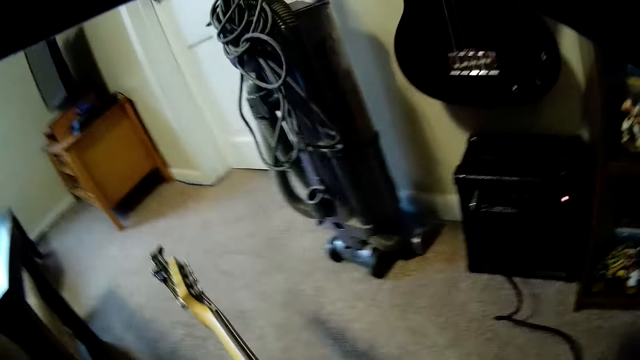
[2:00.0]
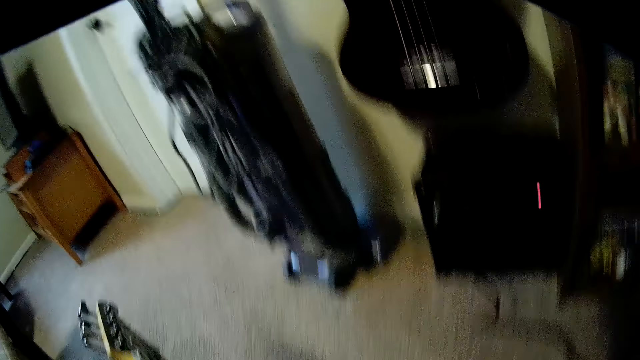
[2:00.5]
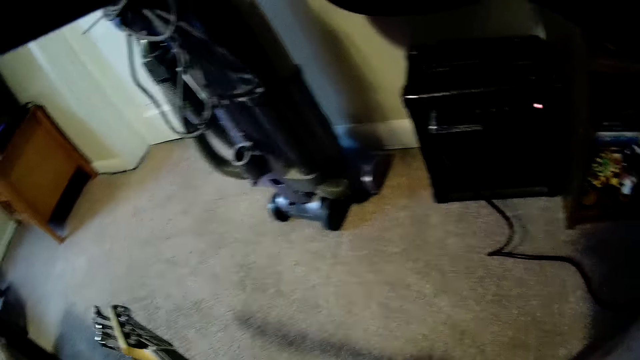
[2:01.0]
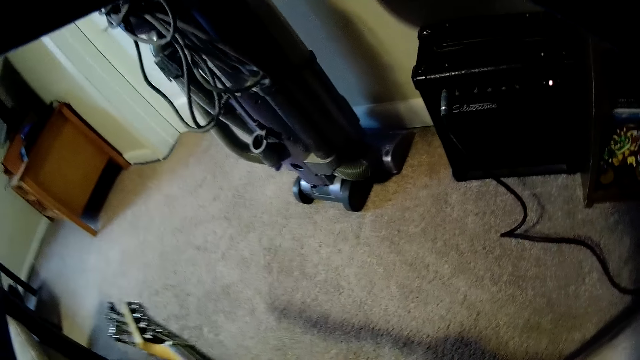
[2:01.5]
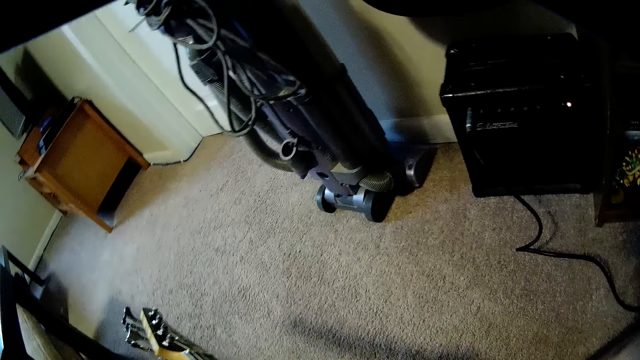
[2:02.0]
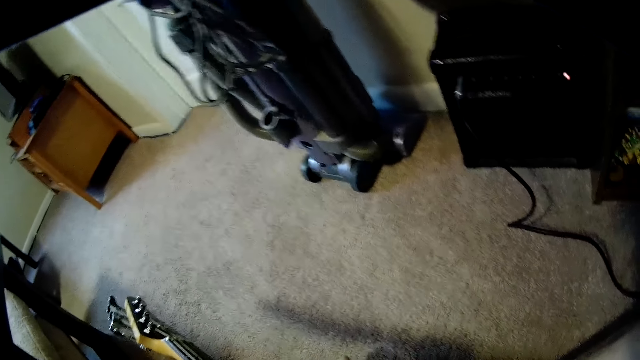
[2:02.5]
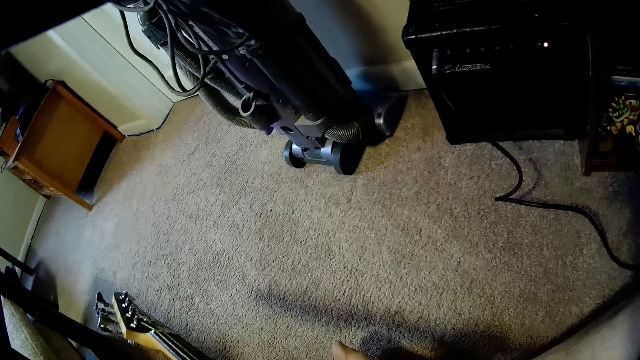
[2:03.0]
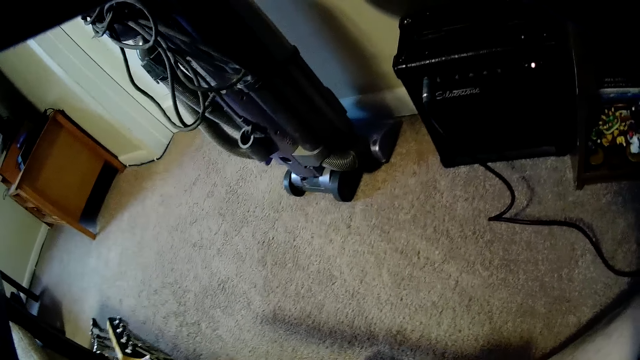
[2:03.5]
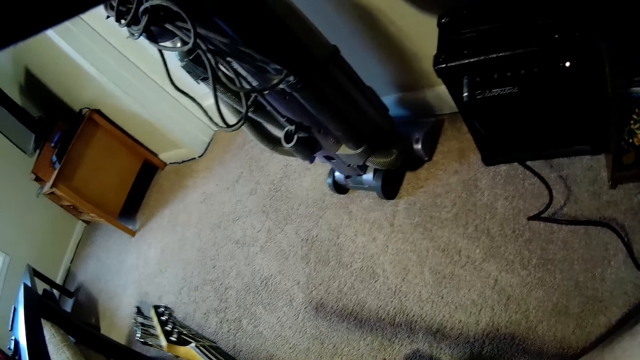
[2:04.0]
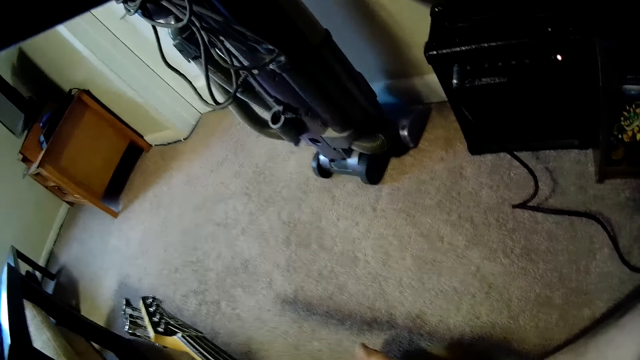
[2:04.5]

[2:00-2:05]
The camera wearer plays the guitar.

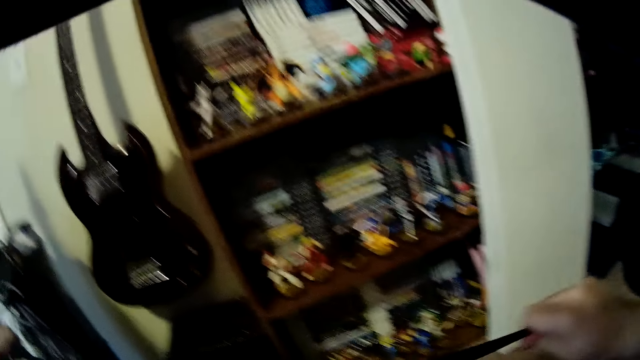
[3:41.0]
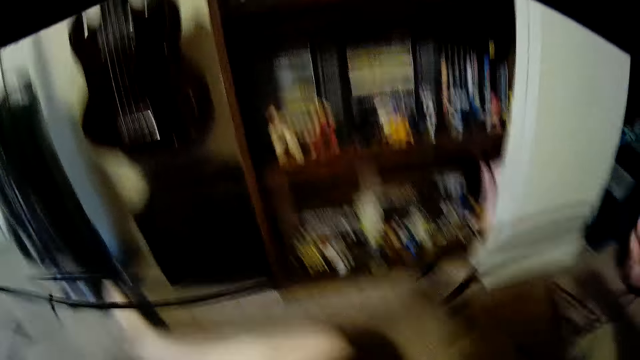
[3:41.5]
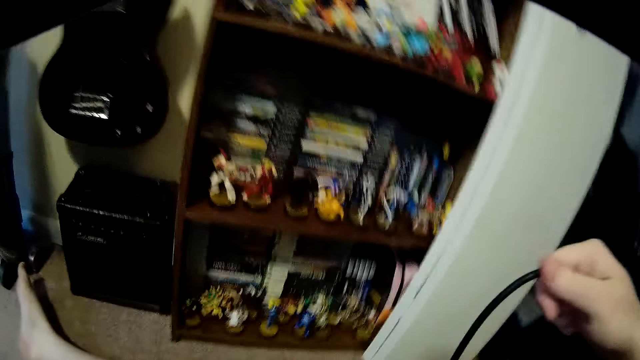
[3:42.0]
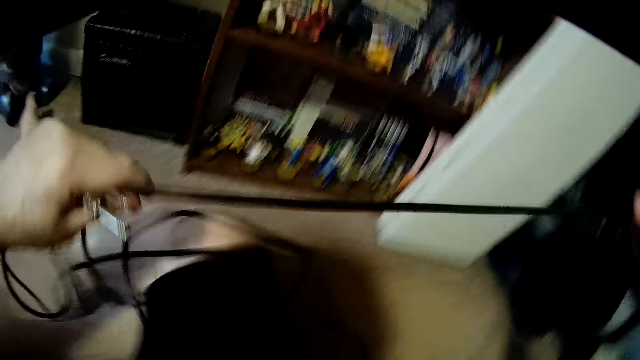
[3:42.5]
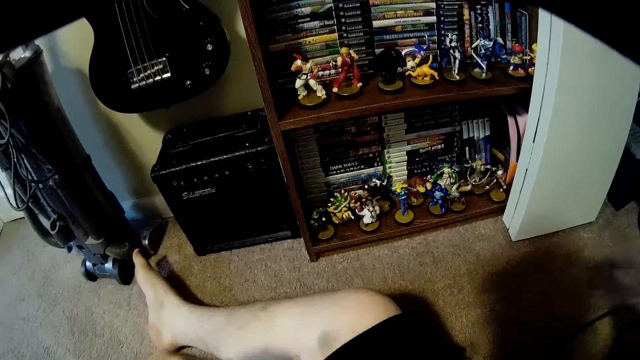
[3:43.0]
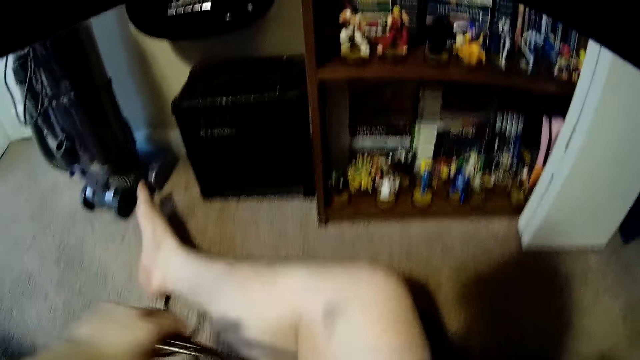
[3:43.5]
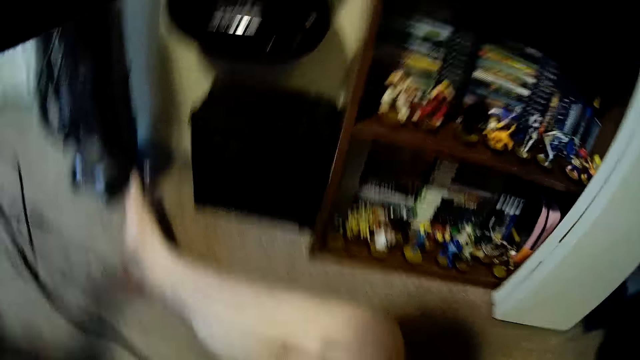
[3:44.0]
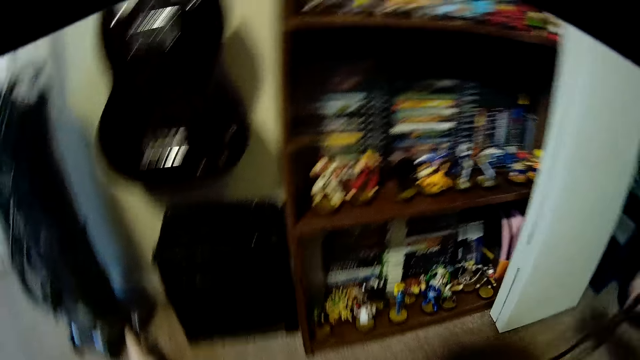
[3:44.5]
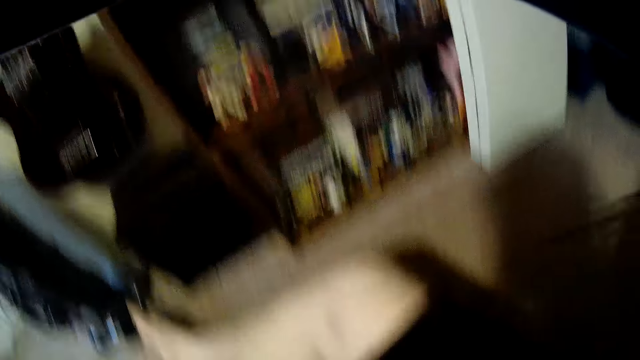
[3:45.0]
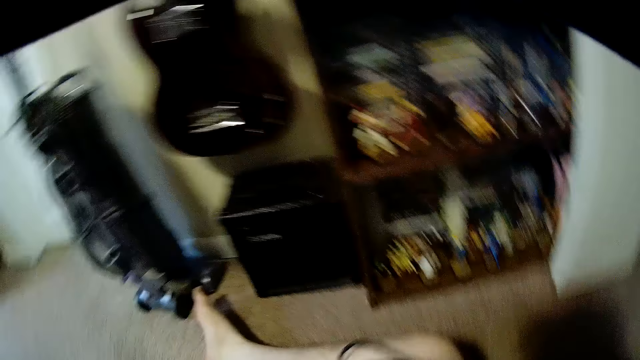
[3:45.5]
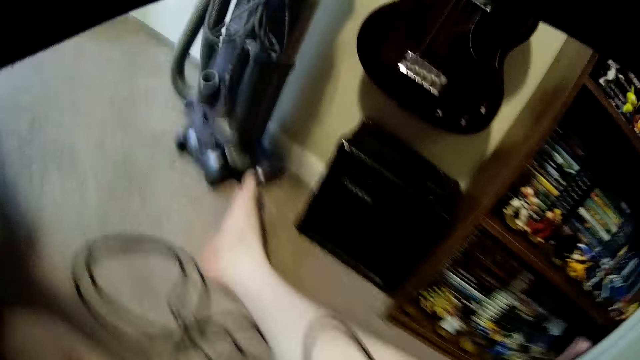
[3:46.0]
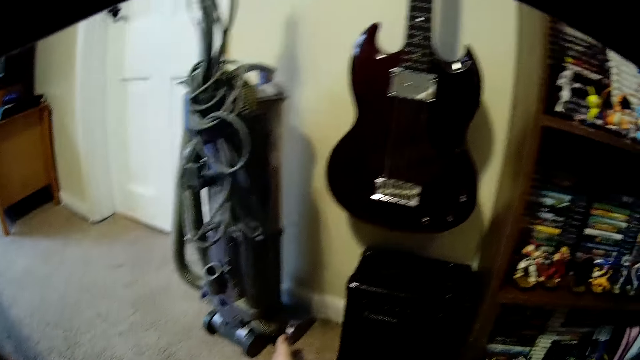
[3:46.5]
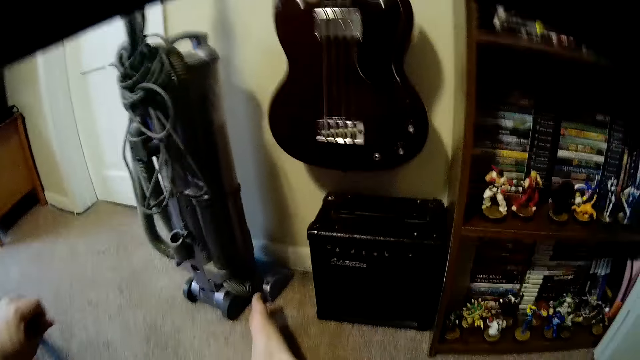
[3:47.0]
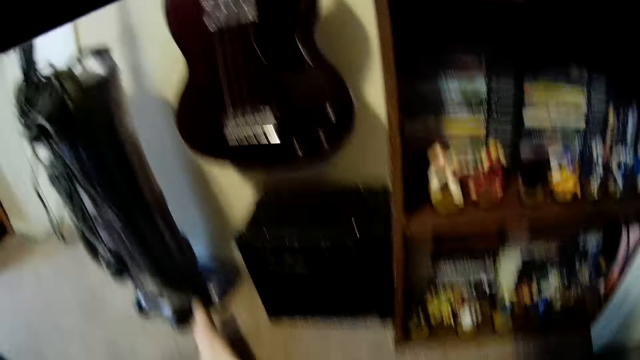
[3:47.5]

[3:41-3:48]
The camera wearer touches cables.

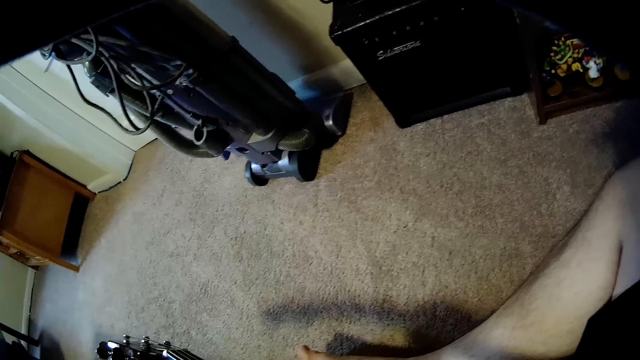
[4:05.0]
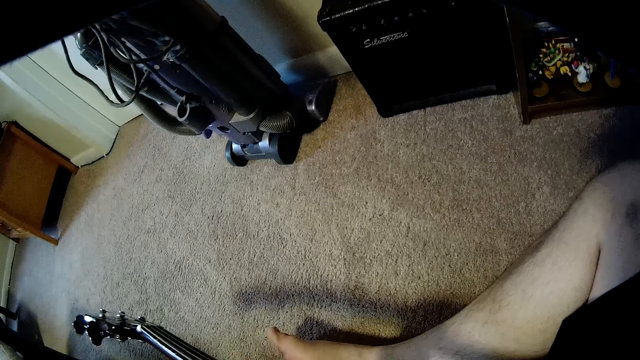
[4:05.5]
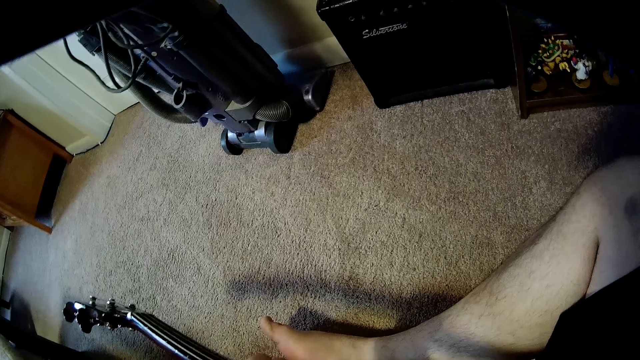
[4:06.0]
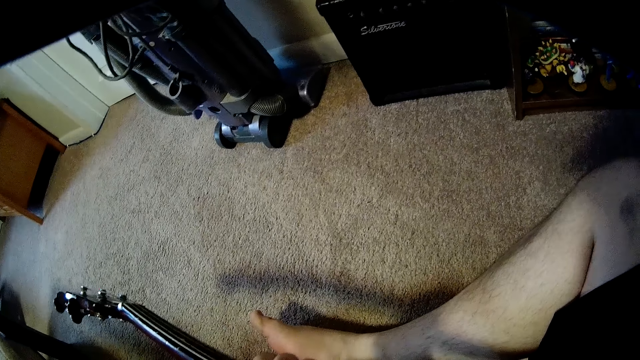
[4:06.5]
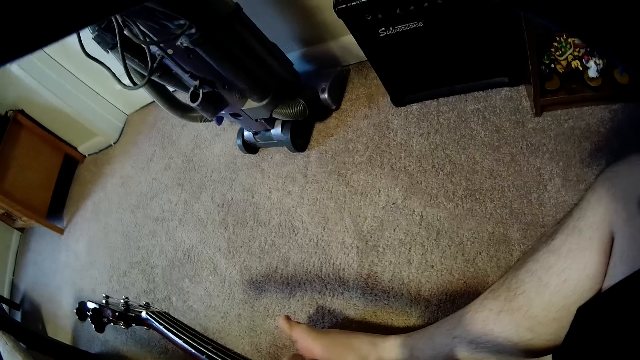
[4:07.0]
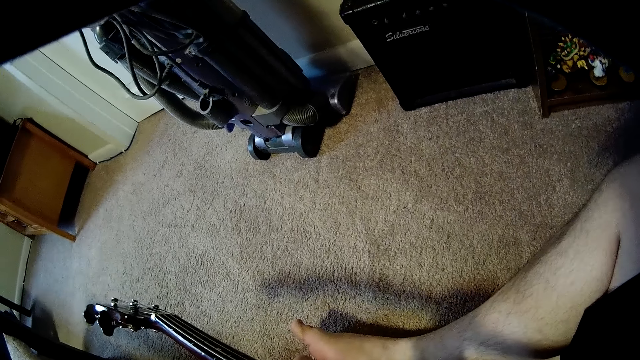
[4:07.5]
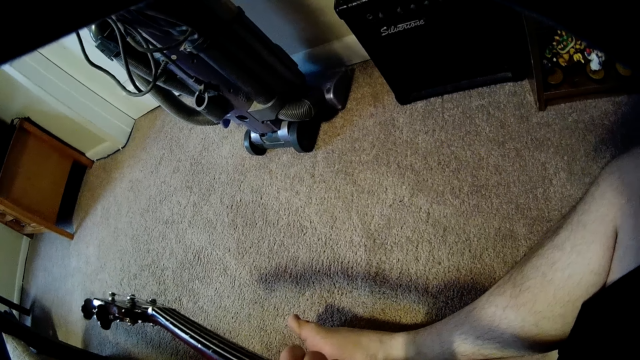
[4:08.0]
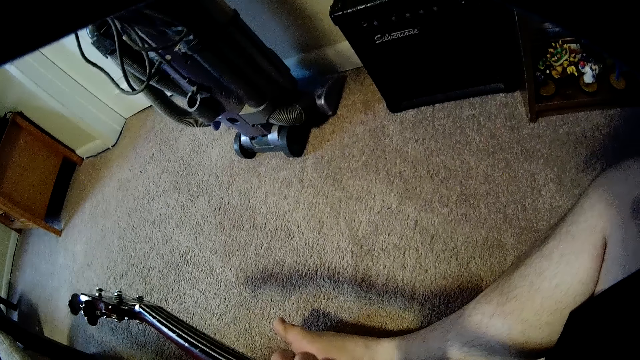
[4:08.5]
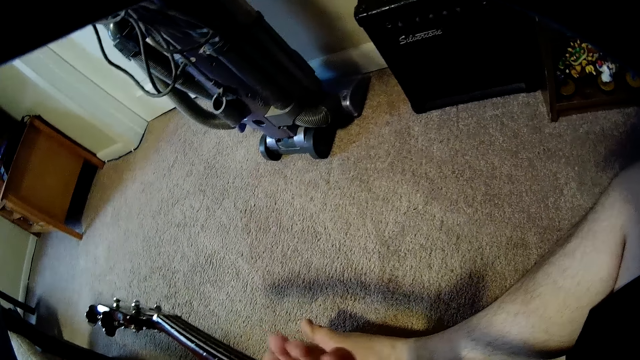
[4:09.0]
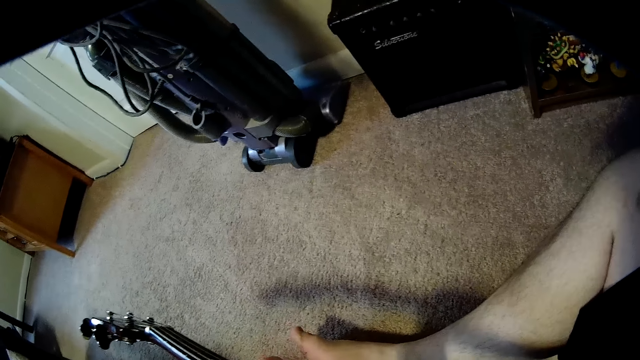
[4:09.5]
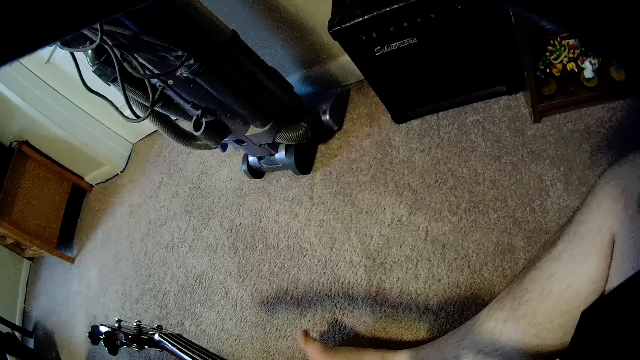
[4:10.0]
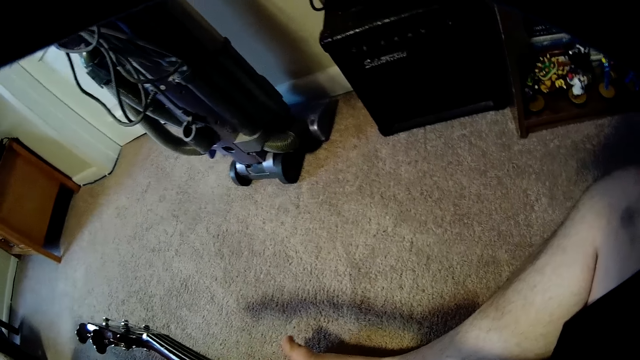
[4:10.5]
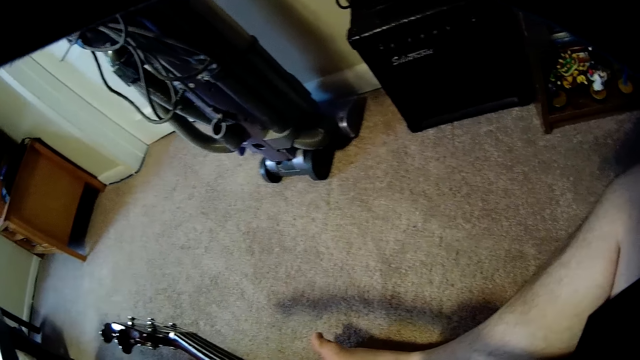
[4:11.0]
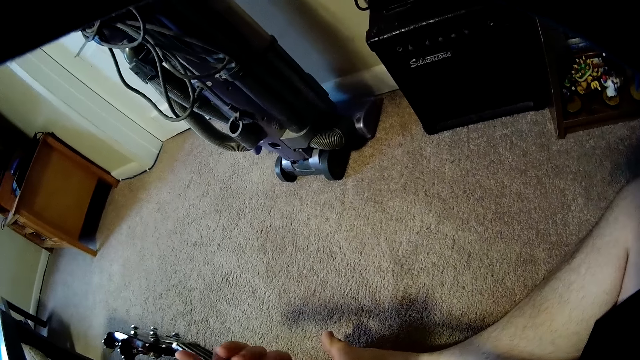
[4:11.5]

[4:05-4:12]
The camera wearer plays guitar.

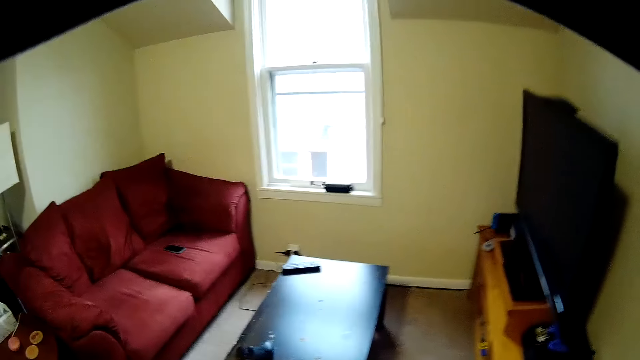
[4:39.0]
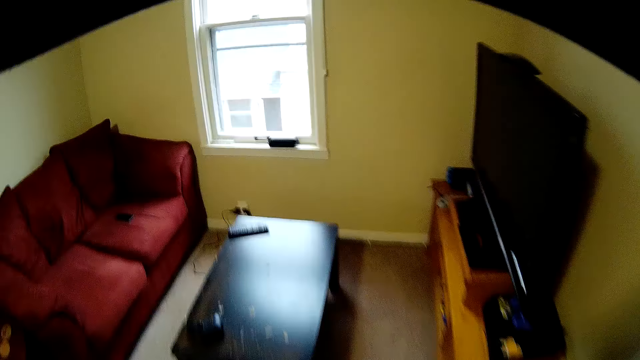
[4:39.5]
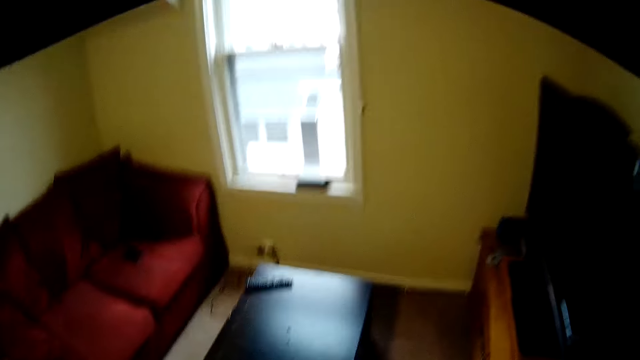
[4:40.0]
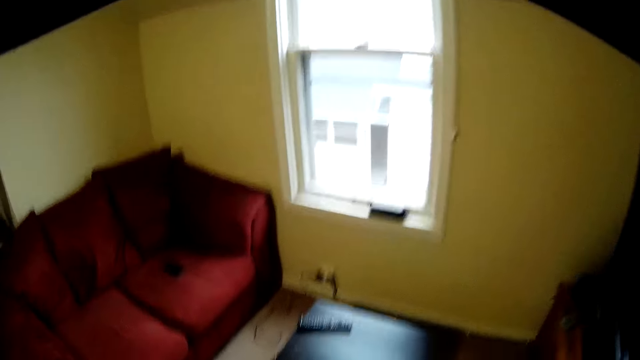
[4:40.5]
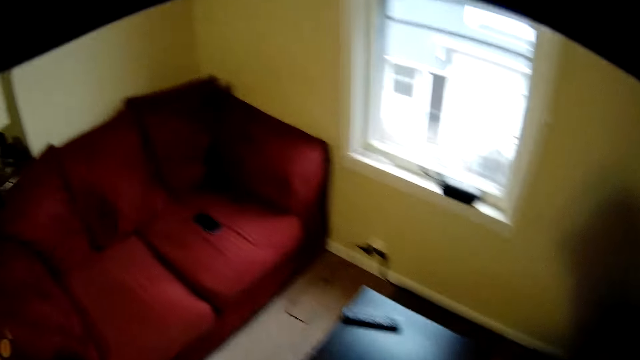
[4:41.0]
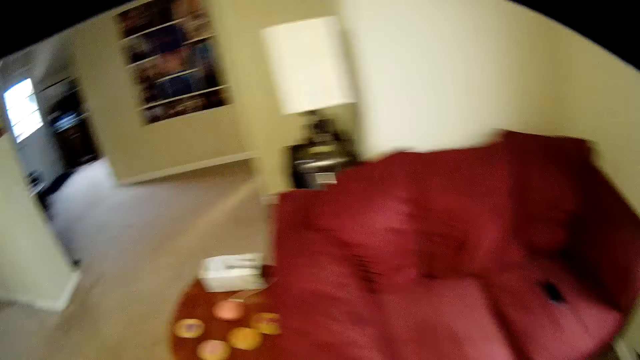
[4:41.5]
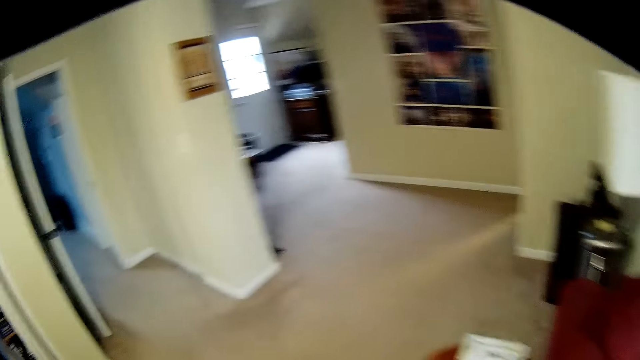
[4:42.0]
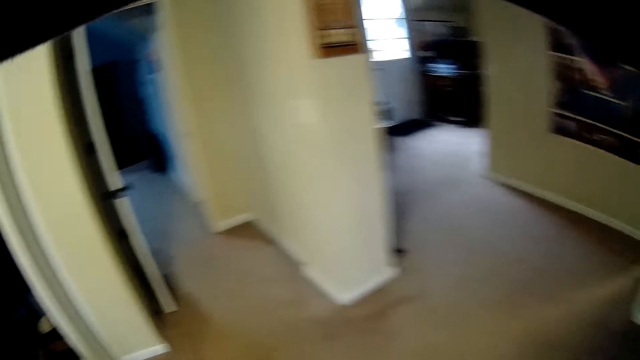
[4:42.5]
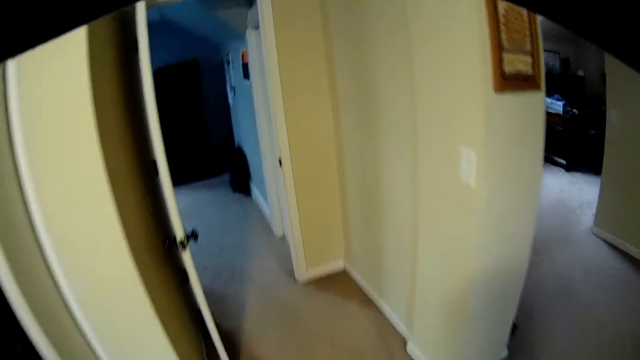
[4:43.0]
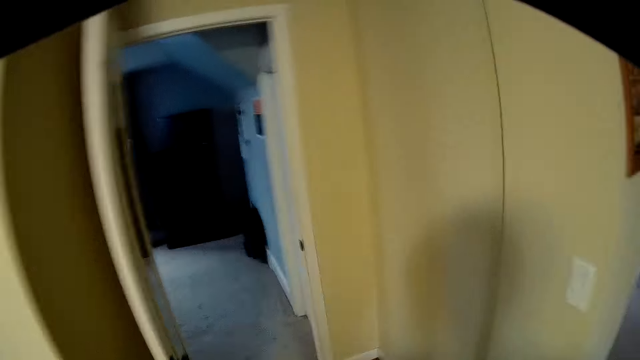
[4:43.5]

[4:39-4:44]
The camera wearer watches the background.
